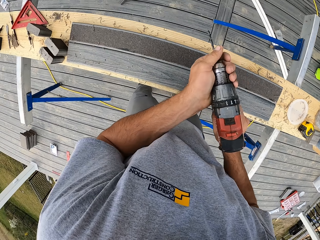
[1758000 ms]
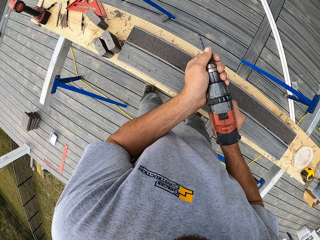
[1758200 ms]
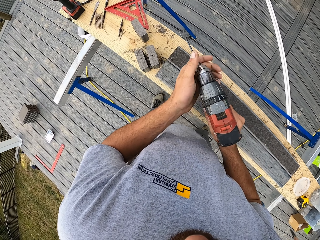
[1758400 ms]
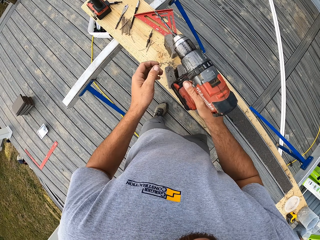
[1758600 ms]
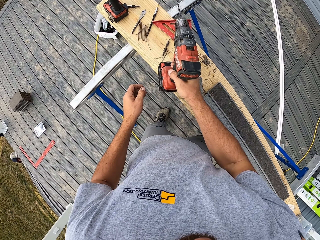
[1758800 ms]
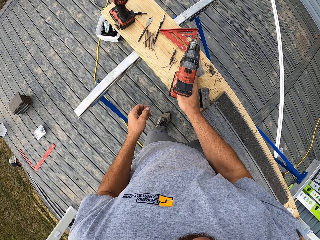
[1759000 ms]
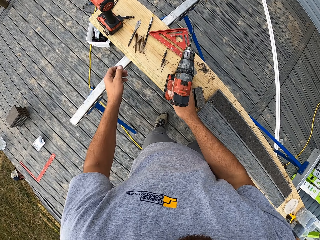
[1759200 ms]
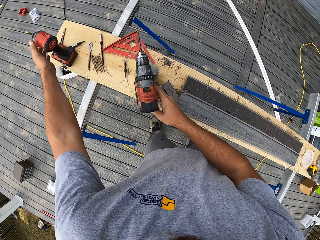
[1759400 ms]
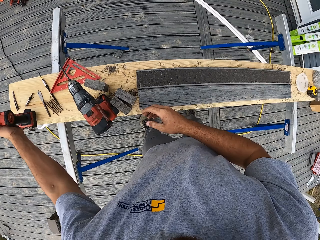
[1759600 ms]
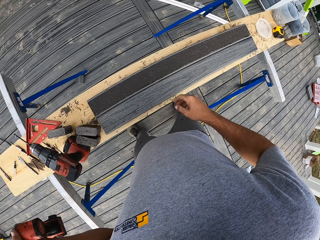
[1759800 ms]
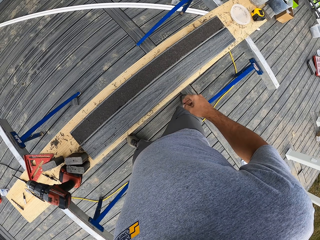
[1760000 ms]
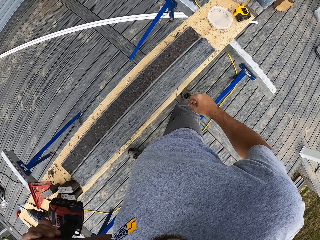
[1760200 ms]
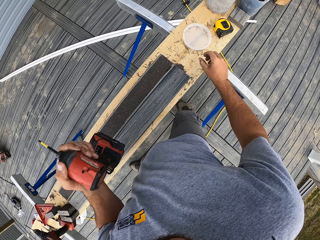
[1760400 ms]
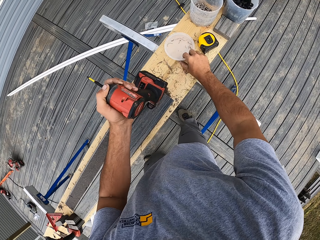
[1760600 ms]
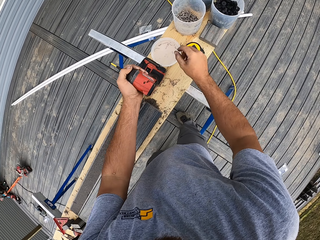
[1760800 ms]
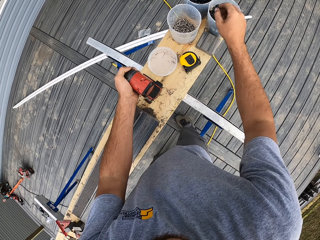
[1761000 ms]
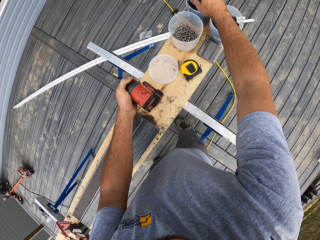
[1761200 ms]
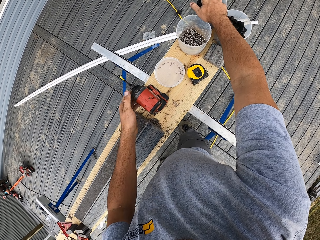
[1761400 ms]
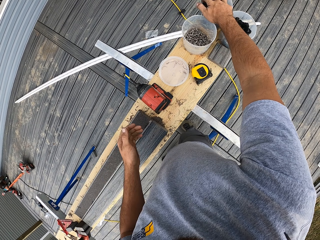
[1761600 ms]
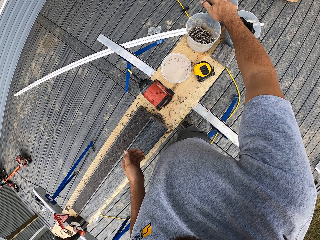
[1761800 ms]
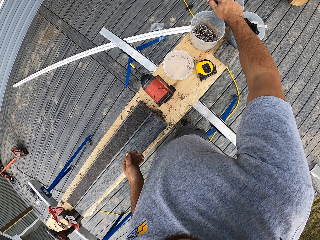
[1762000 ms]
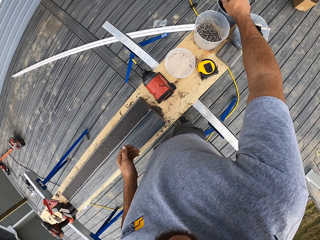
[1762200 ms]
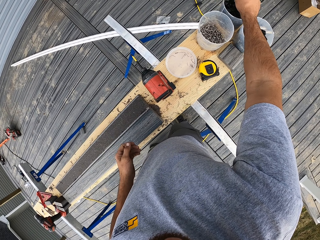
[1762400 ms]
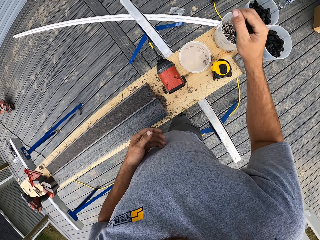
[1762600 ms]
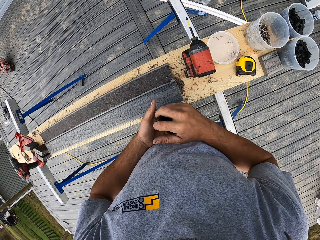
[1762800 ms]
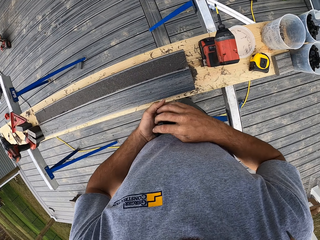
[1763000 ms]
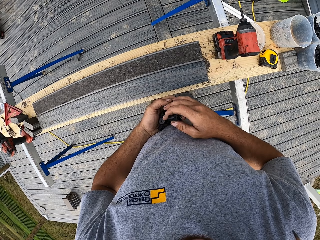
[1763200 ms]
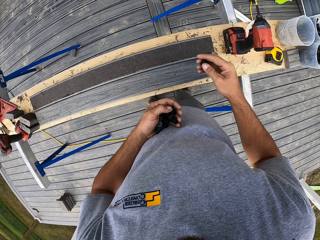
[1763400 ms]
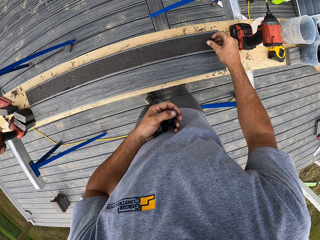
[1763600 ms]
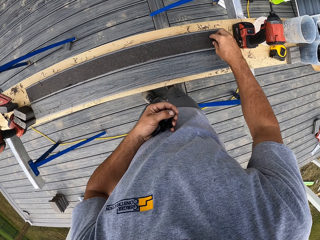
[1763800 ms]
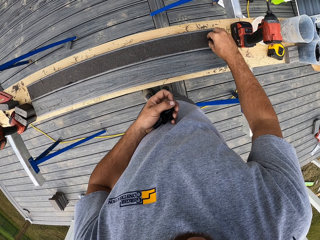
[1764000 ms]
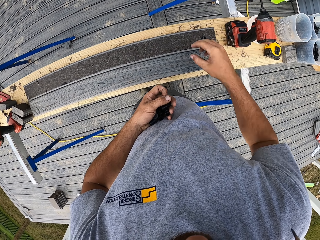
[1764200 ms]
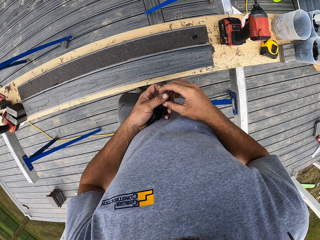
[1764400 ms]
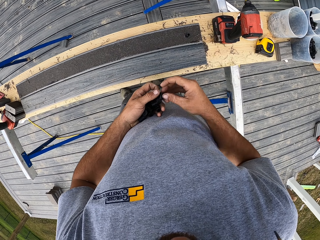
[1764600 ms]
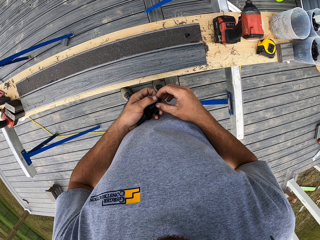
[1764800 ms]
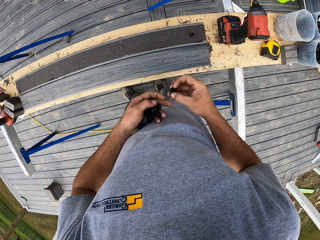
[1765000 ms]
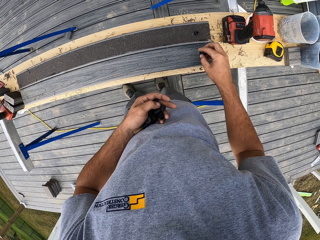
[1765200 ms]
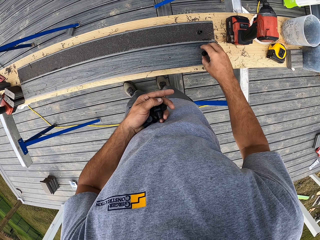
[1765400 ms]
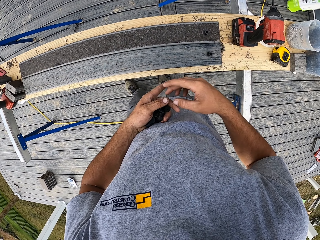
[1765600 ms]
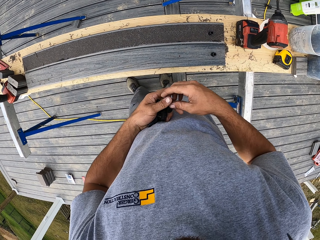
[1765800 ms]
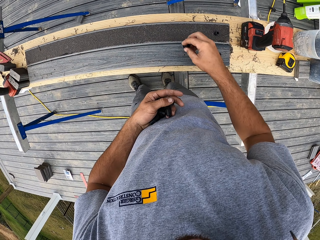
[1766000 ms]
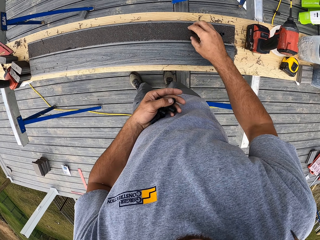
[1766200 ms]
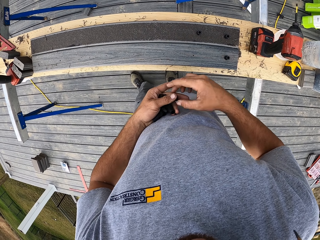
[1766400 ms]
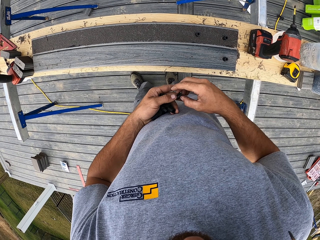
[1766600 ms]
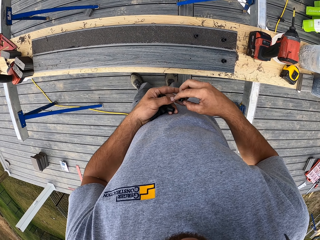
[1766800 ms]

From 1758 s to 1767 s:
The camera wearer lifts the drill up. They wipe the rail. They put the drill down. They pick up the drill. They move the lid. They place the drill down. They insert nuts into the wood. They pick up plastic. They place the plastic on the rails.

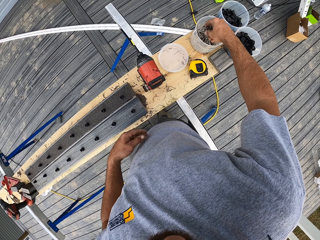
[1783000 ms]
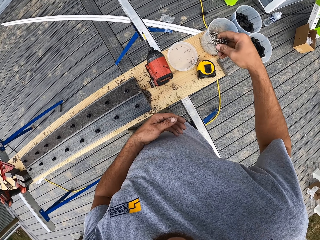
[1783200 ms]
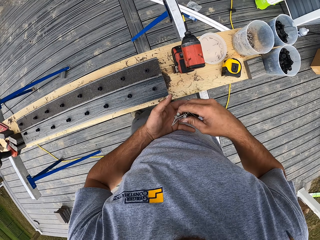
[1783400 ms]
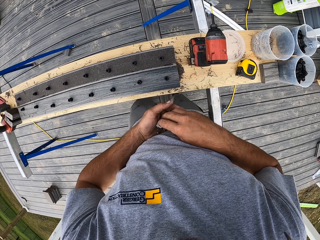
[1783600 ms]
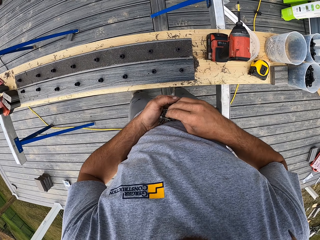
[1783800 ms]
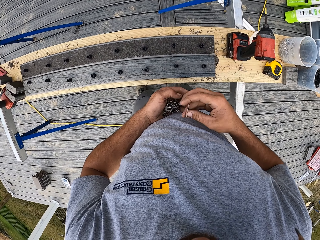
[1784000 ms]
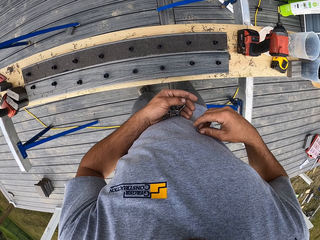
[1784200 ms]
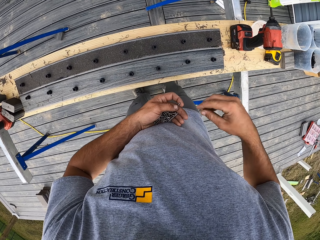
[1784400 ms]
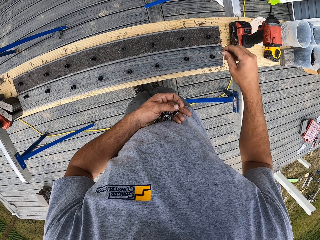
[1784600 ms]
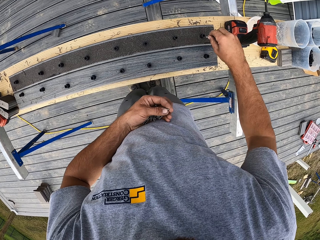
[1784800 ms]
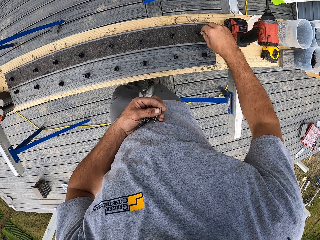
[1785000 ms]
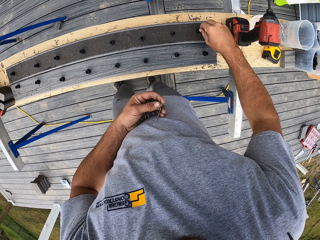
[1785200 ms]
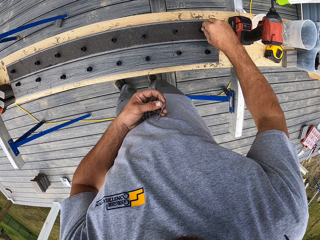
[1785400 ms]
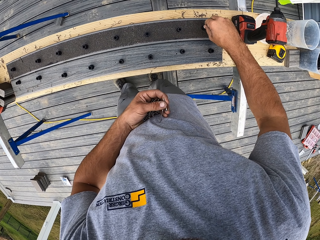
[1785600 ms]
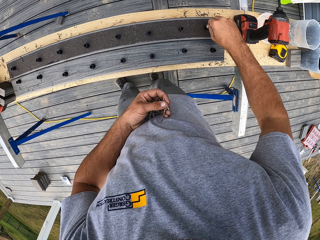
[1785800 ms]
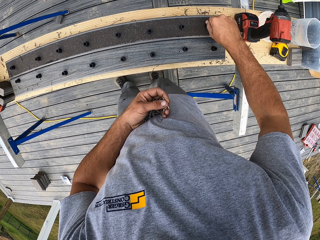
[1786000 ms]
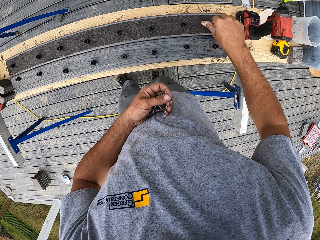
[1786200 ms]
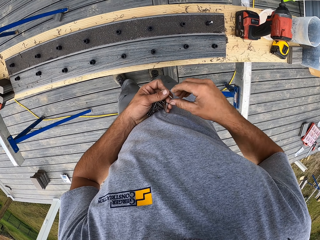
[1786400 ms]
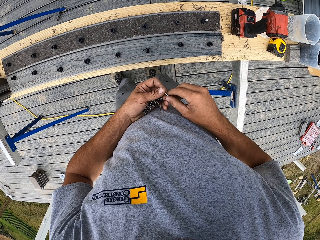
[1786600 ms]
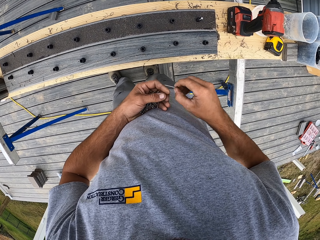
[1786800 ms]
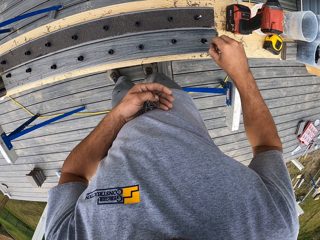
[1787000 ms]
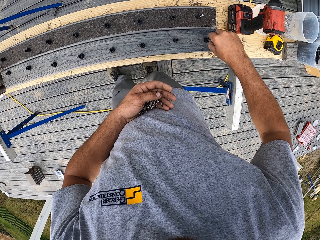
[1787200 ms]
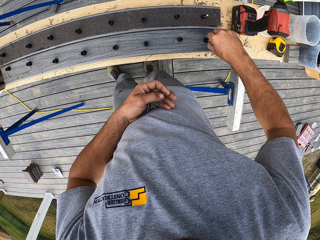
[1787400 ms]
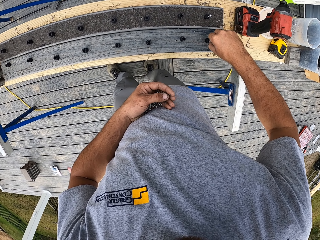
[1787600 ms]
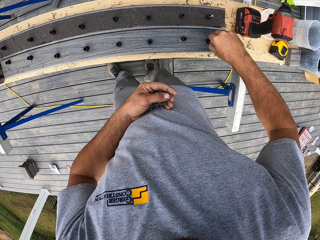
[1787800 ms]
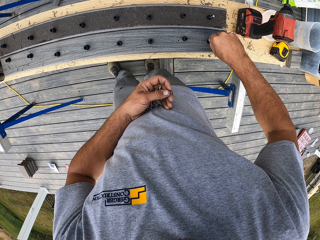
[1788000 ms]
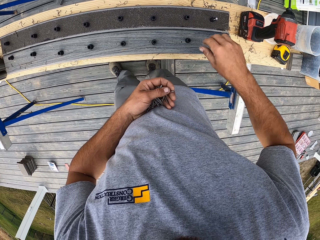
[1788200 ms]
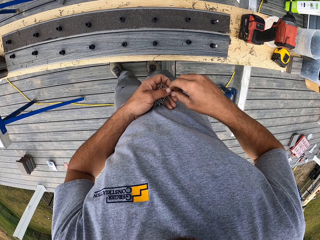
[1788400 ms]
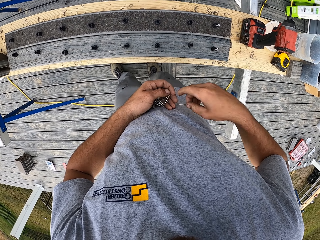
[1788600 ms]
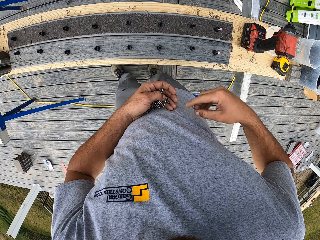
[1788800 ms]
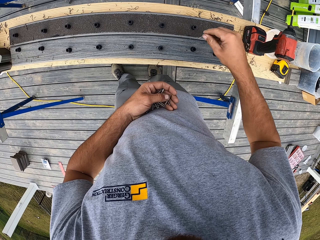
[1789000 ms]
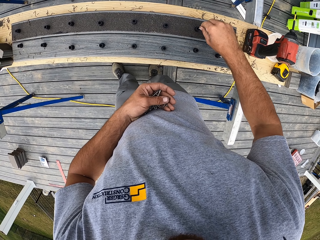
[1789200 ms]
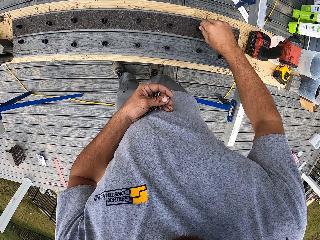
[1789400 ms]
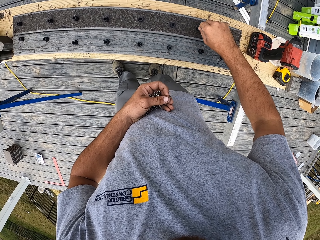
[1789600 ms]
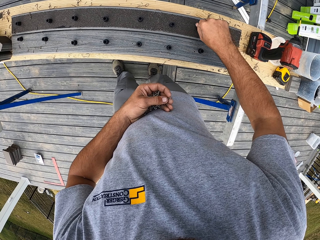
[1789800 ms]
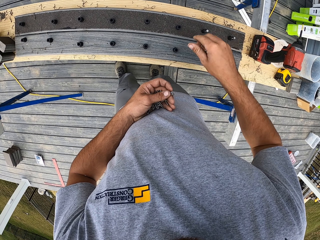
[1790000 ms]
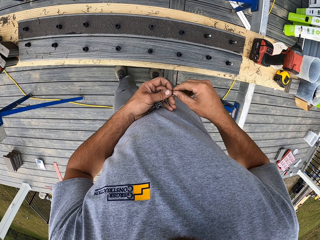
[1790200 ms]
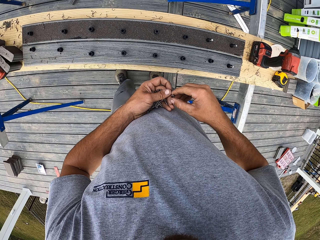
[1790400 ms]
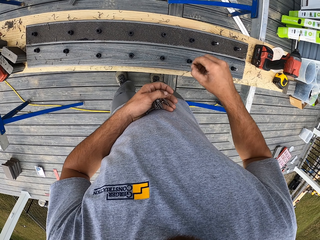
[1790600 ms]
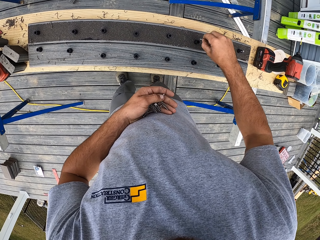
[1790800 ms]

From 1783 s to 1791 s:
The camera wearer places the nails in the plastic.

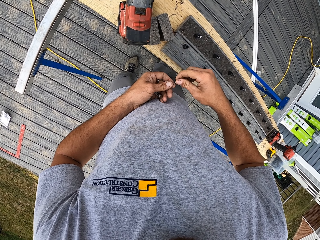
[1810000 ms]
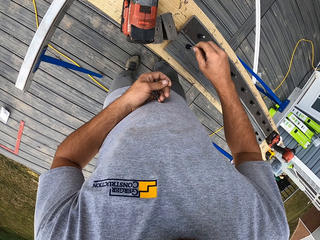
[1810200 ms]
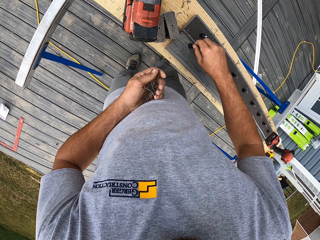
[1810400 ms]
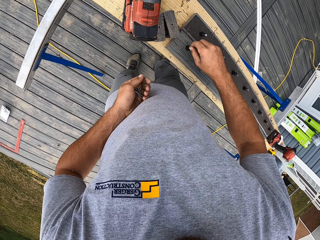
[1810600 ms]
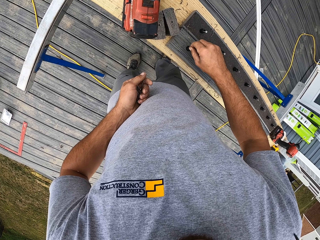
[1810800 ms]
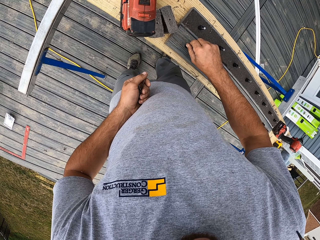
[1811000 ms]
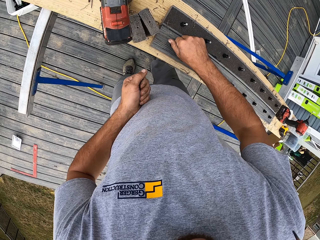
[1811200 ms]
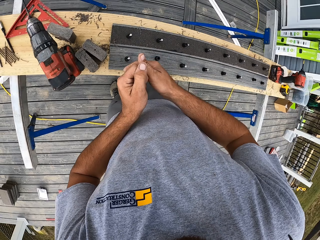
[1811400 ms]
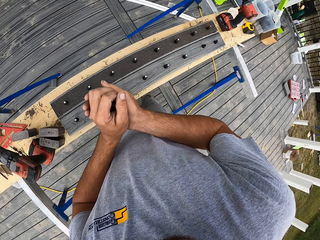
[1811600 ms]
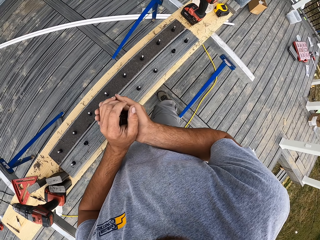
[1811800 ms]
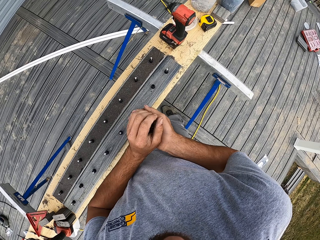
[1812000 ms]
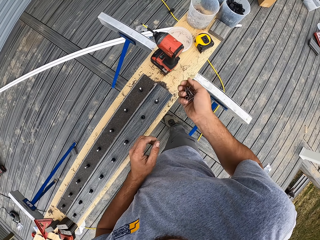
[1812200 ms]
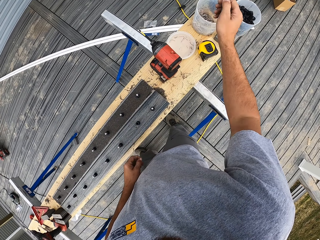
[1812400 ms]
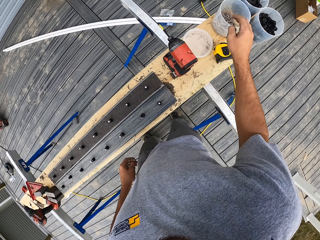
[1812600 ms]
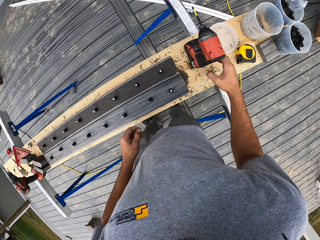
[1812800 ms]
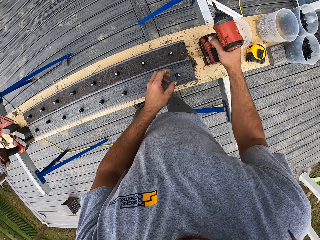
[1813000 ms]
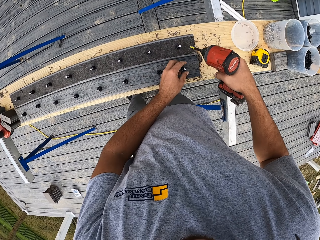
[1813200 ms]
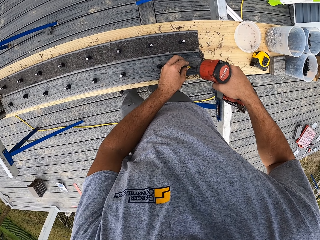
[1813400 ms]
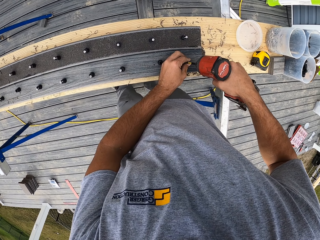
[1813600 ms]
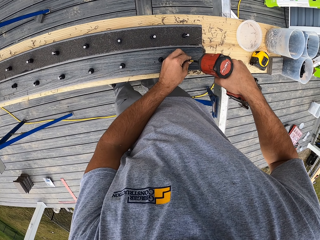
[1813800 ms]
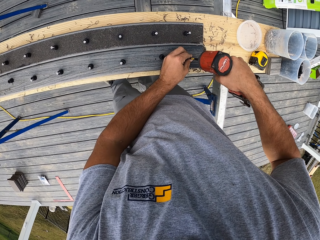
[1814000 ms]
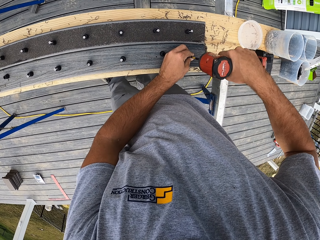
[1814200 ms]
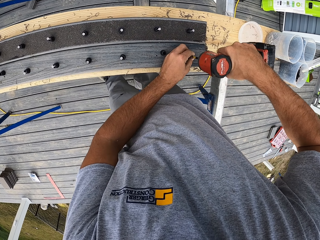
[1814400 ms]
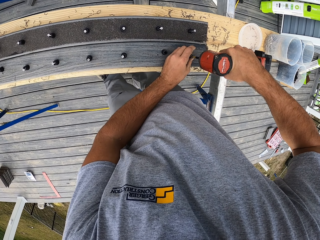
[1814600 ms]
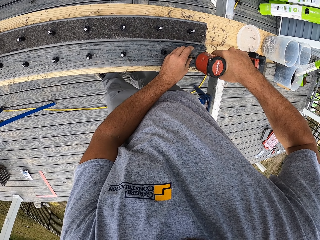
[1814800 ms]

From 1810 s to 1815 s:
The camera wearer holds the nails up. They put the nails in the tin. They lift up the drill. They drill in the nails.
